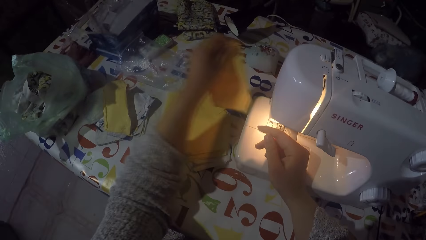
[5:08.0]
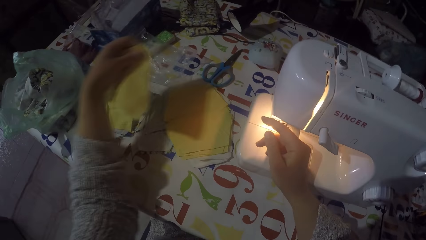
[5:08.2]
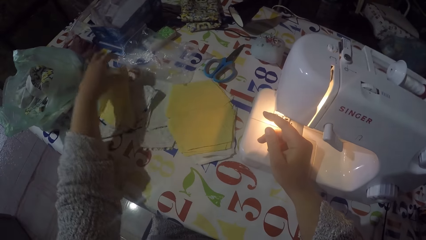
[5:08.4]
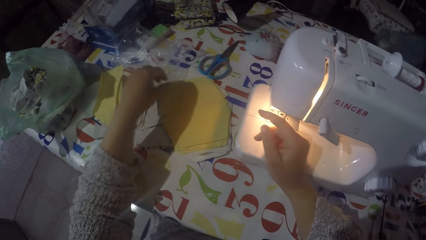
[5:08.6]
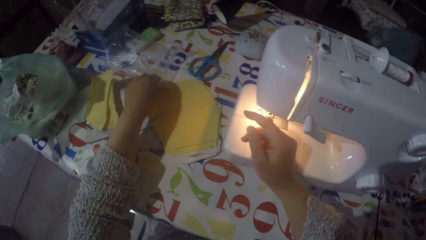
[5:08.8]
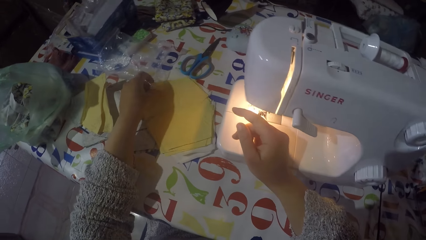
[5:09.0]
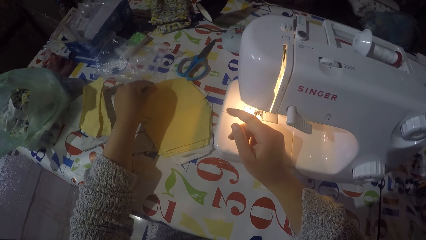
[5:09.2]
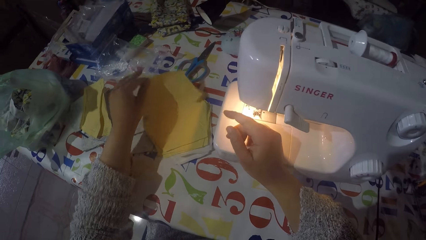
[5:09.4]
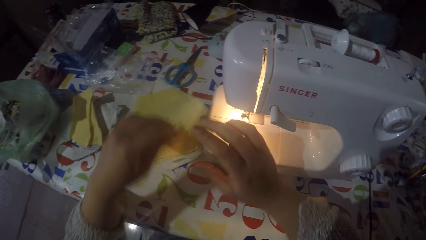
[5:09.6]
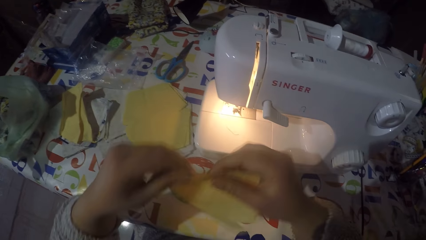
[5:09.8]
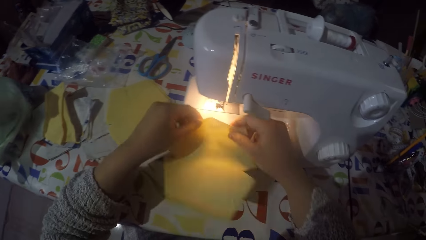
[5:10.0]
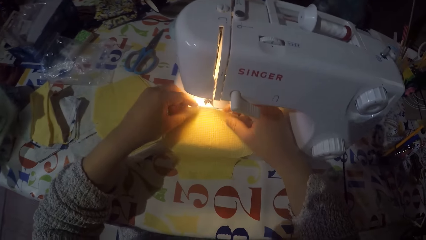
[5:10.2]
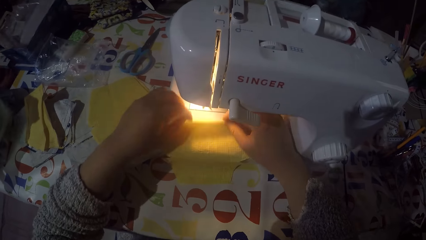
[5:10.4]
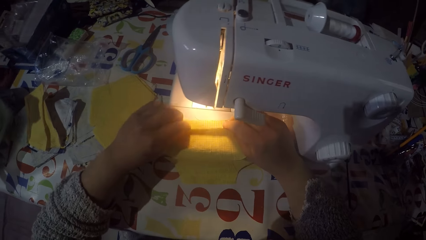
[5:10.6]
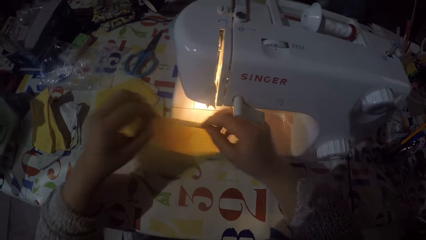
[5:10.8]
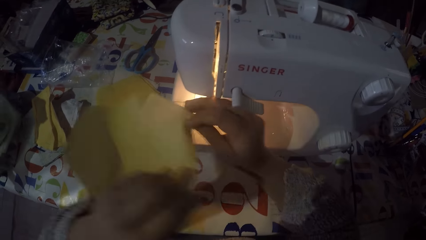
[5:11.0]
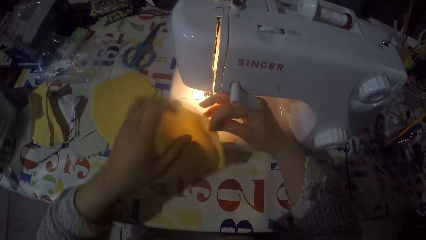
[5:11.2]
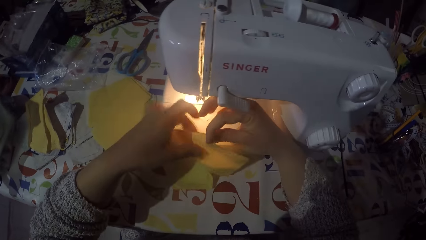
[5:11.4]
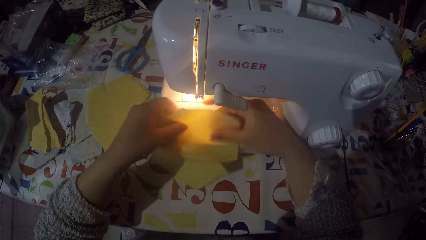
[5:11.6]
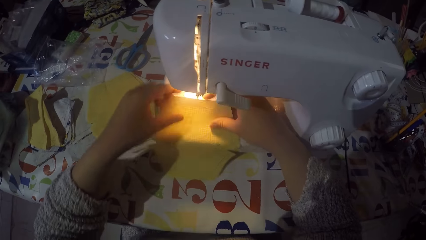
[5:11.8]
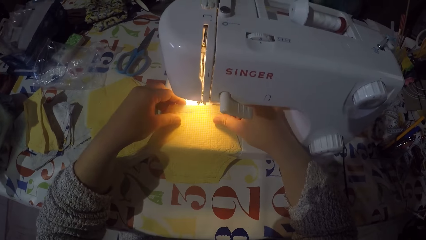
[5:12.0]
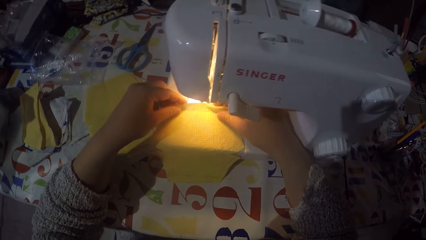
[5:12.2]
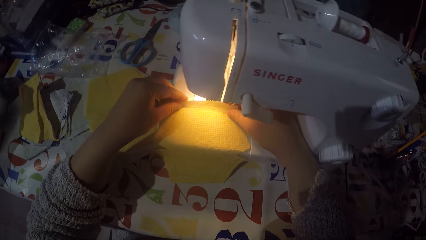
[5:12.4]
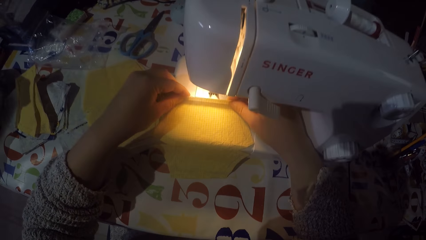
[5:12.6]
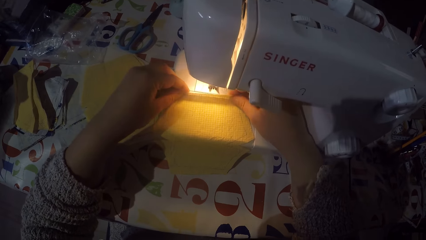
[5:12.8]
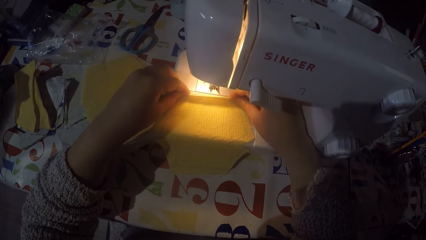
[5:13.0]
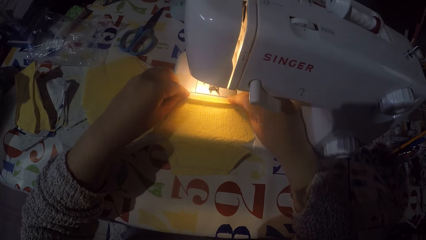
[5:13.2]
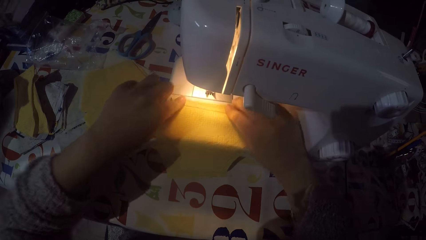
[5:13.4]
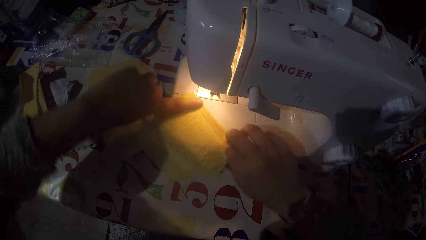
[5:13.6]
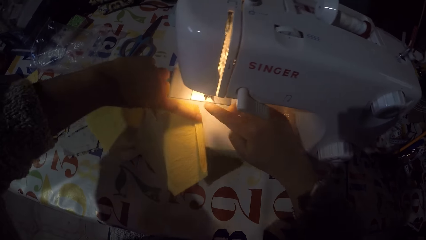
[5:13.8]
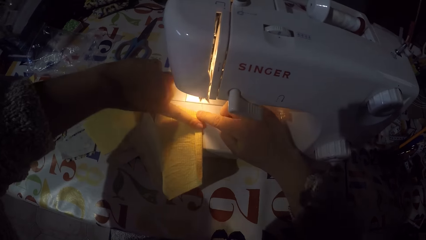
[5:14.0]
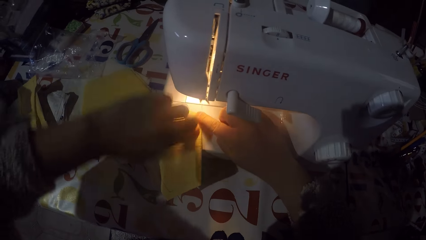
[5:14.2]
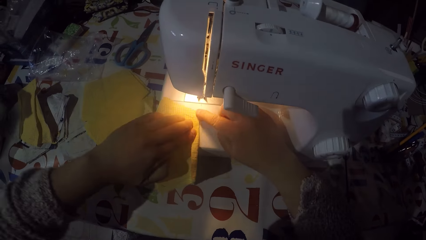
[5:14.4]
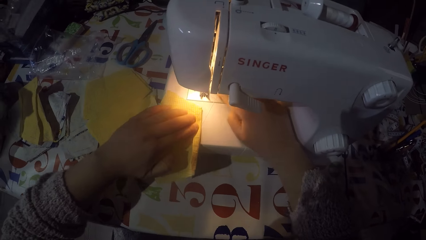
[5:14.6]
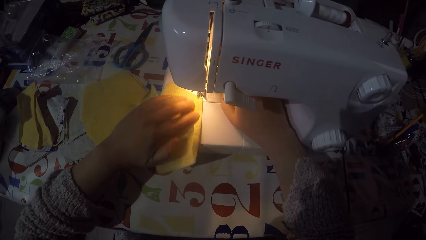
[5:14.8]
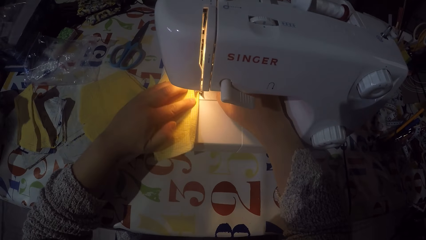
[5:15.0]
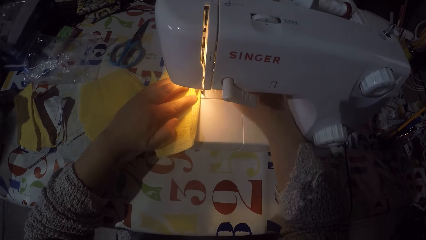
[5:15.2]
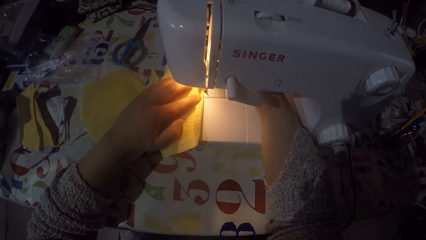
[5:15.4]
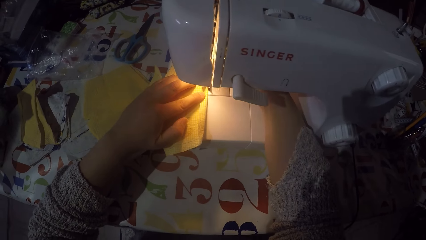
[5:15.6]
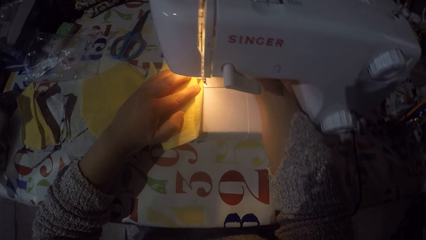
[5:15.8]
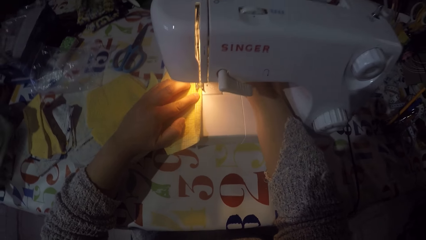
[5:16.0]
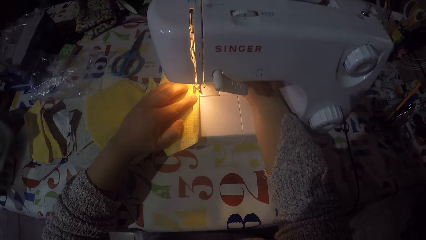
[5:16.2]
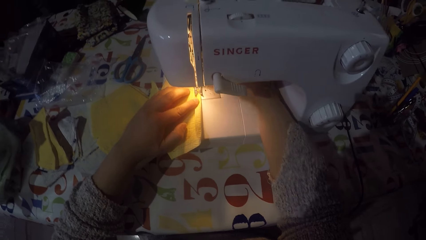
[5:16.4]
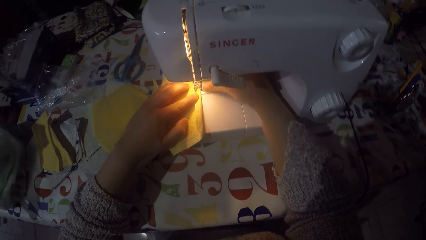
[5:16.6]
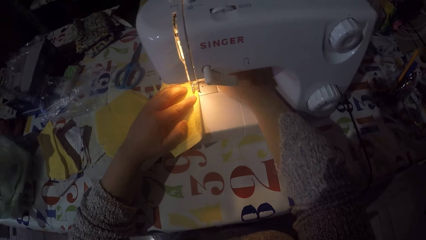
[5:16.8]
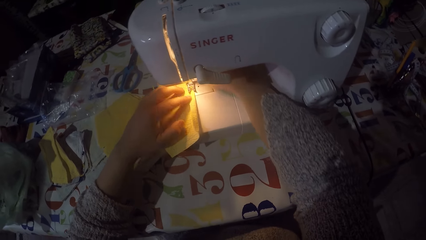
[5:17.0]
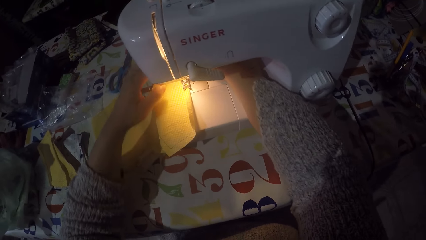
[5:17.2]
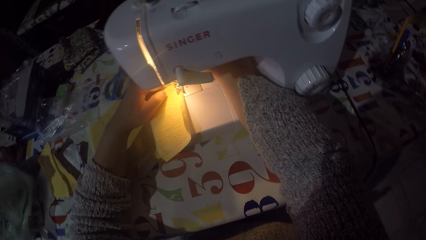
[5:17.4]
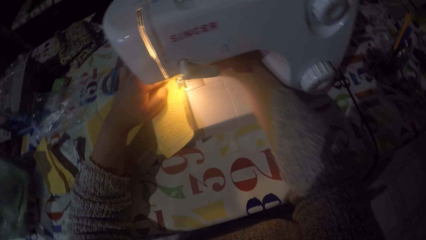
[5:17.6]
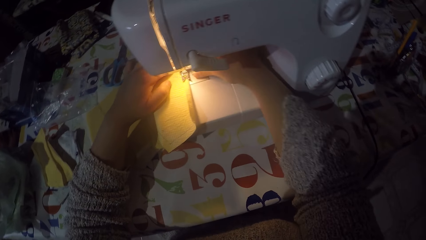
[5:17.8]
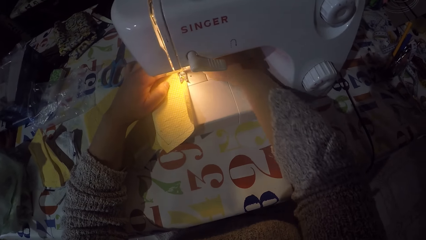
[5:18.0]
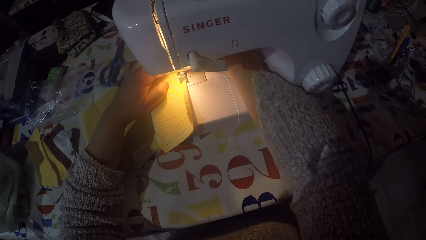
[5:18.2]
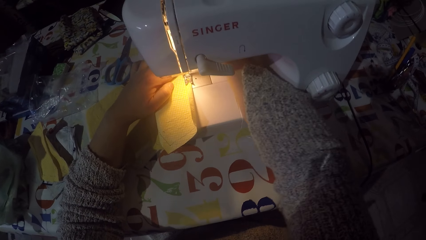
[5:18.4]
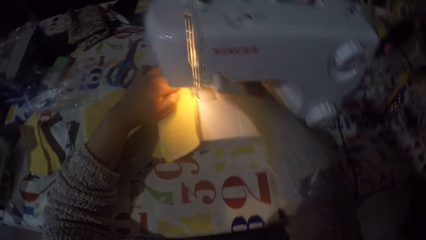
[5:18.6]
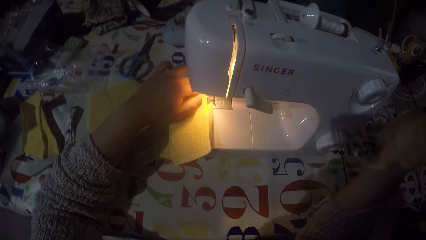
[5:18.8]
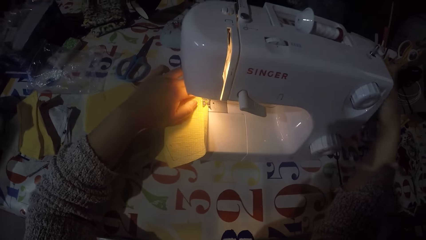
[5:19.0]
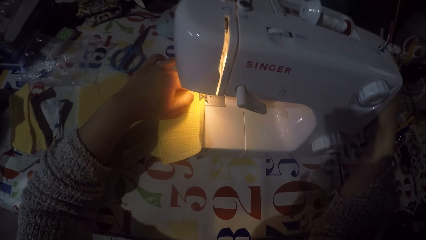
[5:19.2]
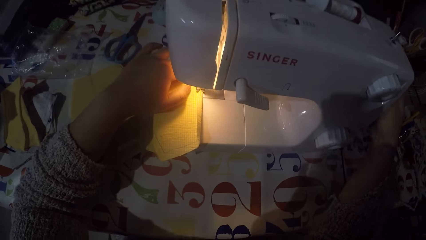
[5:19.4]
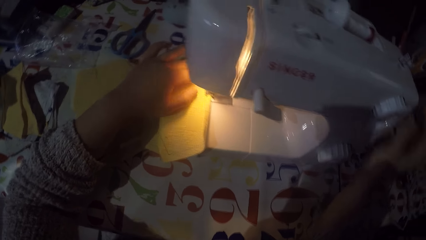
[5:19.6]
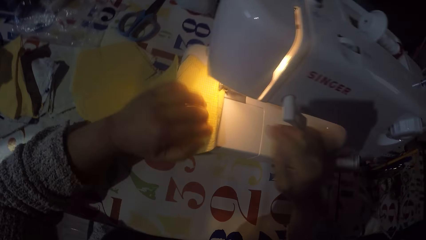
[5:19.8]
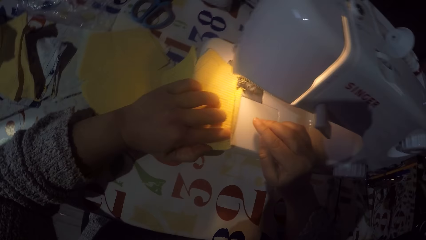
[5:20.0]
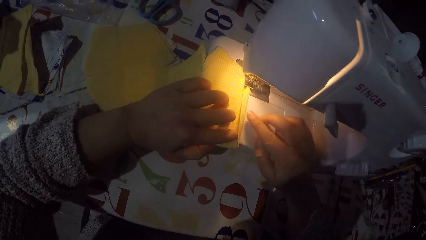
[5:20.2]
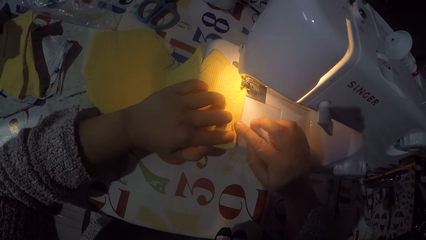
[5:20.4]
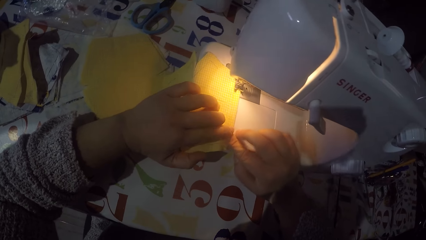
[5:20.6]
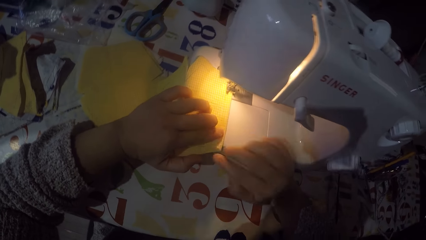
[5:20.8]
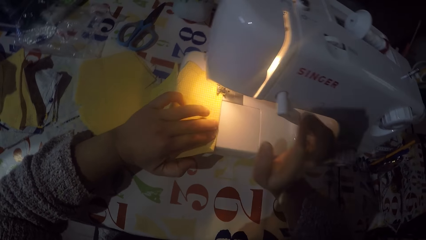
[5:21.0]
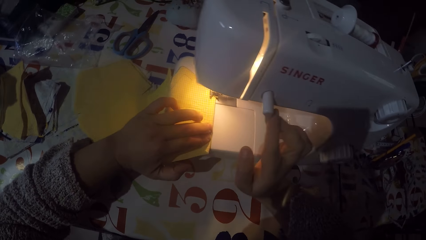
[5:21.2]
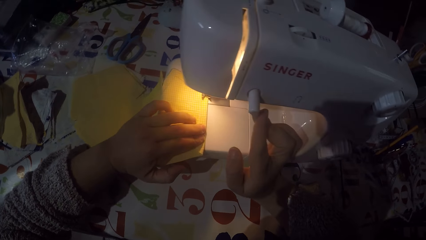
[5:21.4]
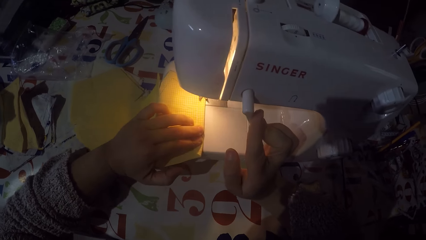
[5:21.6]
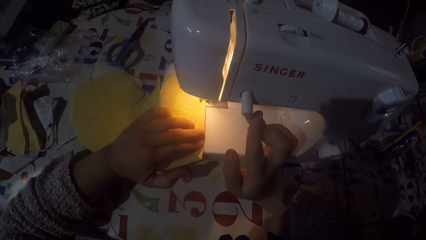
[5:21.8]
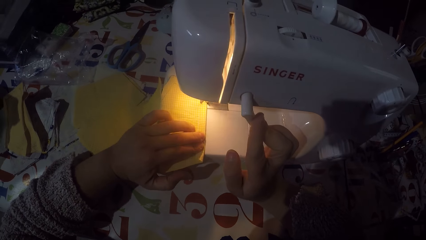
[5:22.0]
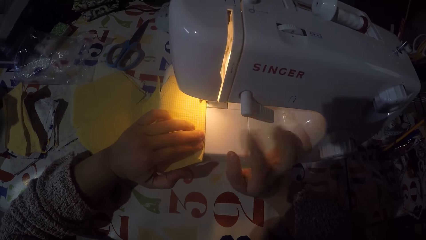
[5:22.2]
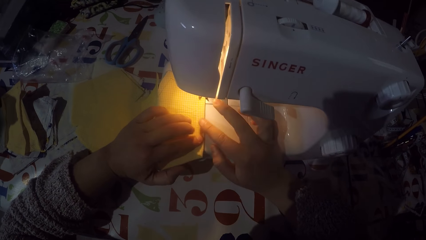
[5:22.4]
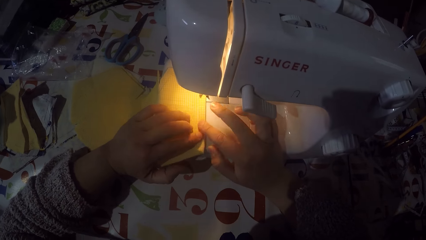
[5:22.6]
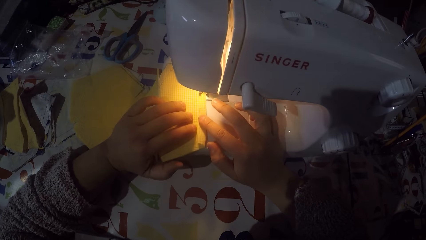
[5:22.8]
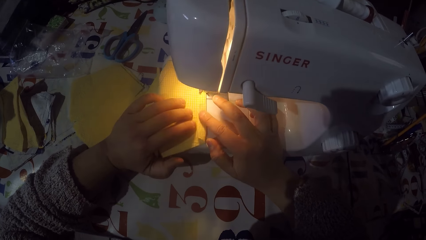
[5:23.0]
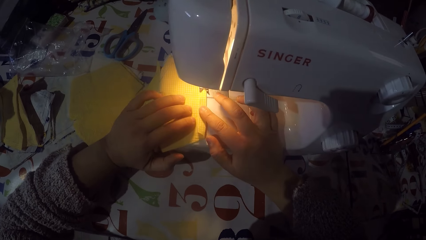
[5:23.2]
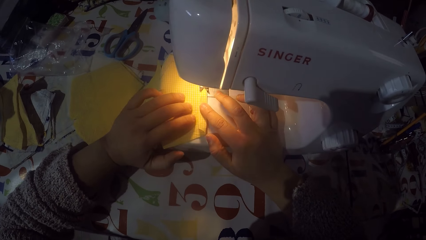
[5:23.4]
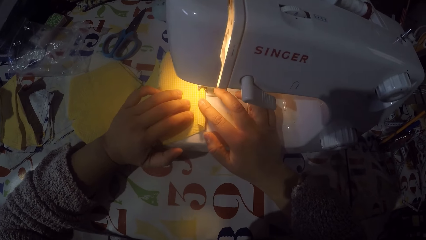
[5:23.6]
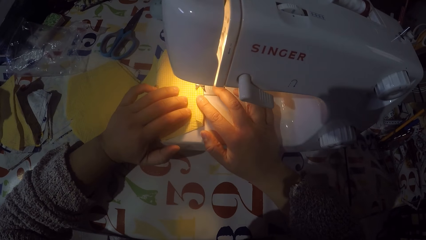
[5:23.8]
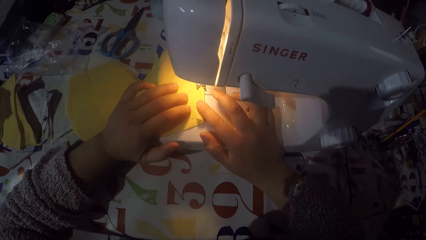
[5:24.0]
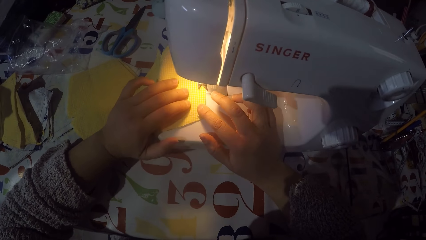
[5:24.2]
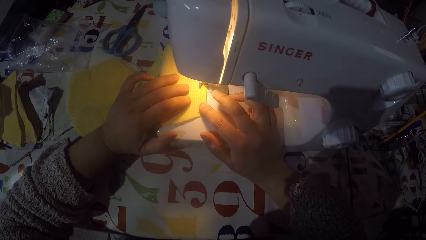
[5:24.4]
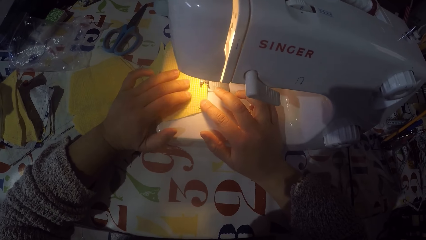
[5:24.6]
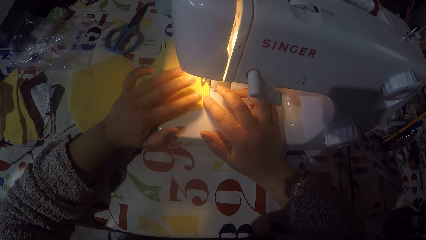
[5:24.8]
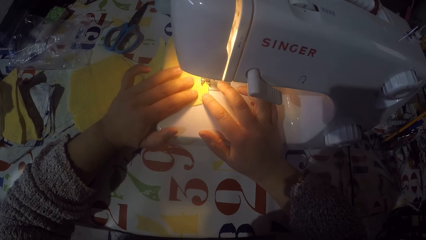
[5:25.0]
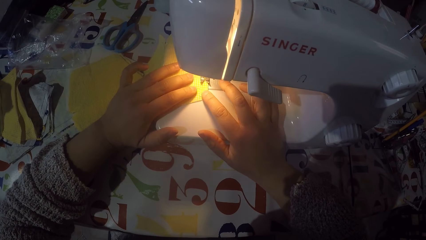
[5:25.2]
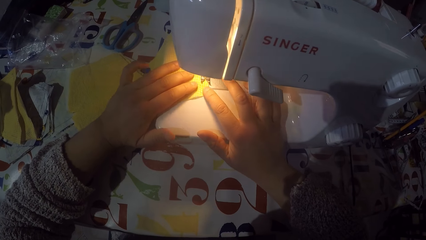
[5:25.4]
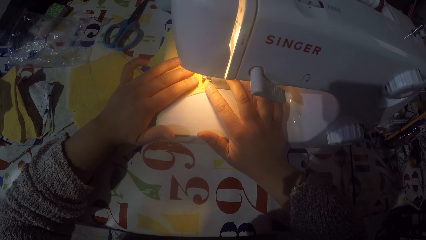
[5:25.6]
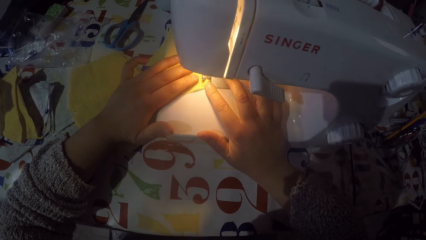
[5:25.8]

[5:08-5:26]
The camera wearer cuts the sewing thread. They put the piece of cloth on the table. They pick up another piece of cloth from the table. They put the piece of cloth on the sewing machine. They fold the piece of cloth and turn the piece of cloth. They fold the piece of cloth and turn the piece of cloth. They move the piece of cloth on the sewing machine. They fix the thread. They touch the hand wheel. They fold the piece of cloth. They are sewing the piece of cloth with the machine.
